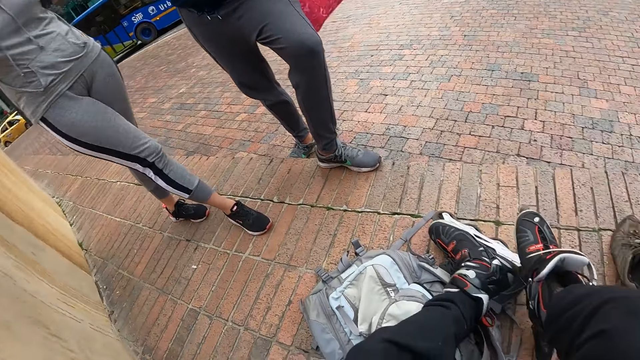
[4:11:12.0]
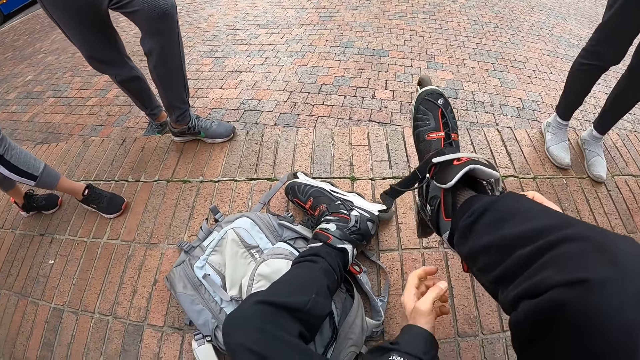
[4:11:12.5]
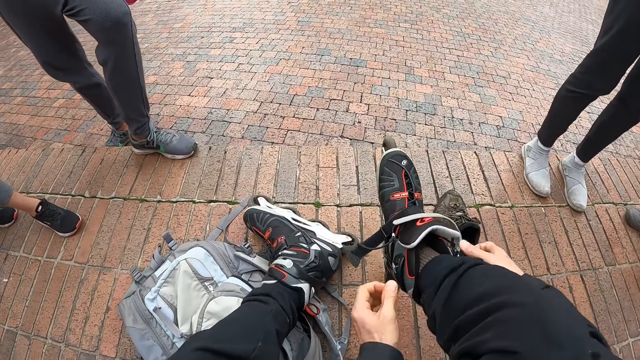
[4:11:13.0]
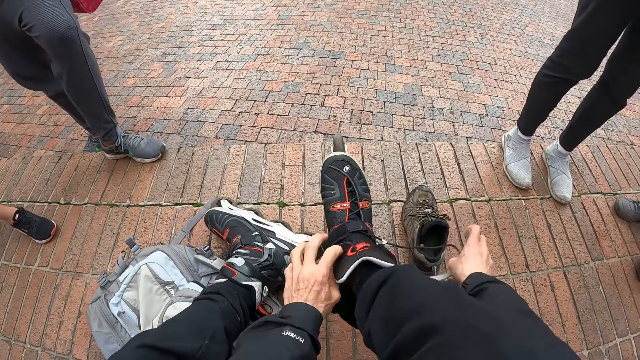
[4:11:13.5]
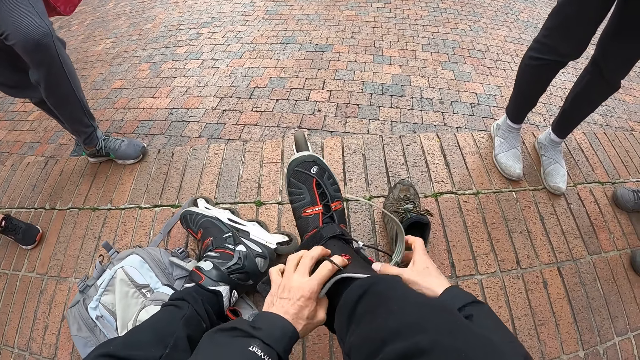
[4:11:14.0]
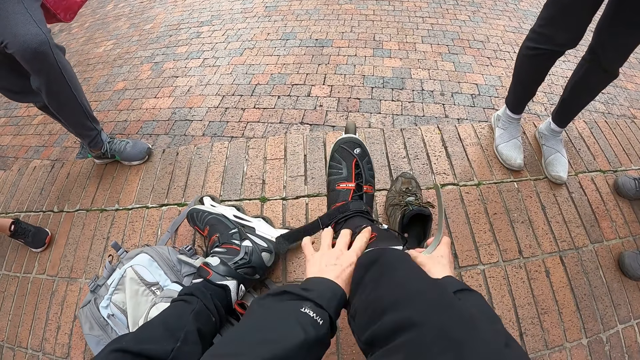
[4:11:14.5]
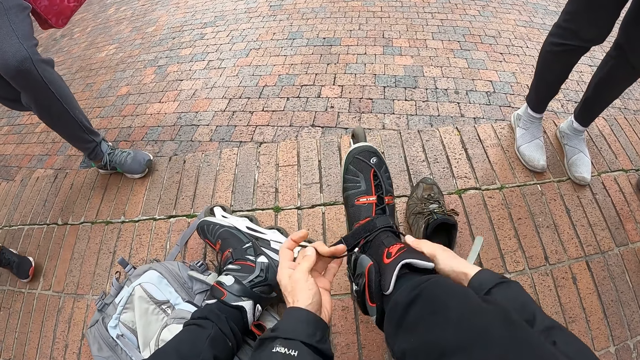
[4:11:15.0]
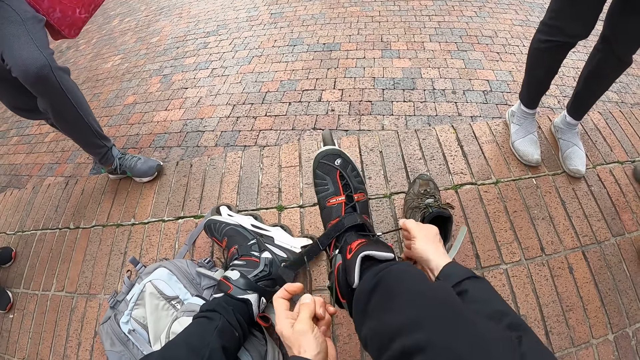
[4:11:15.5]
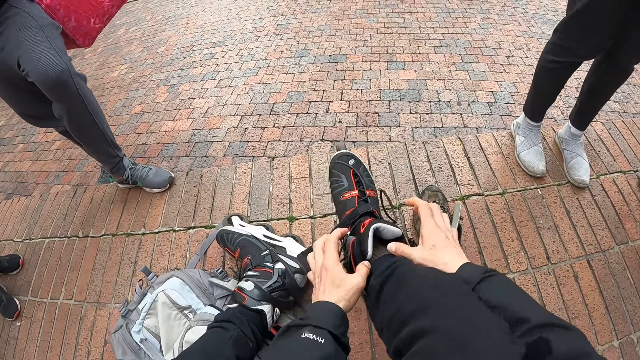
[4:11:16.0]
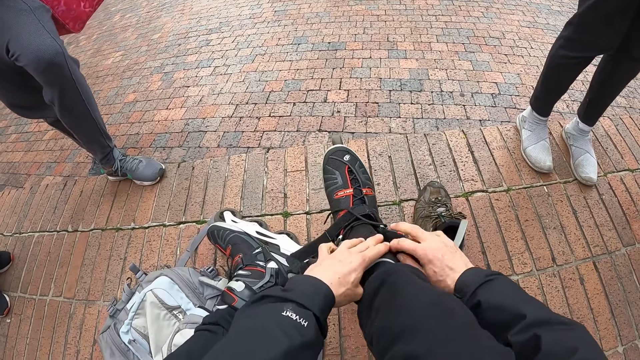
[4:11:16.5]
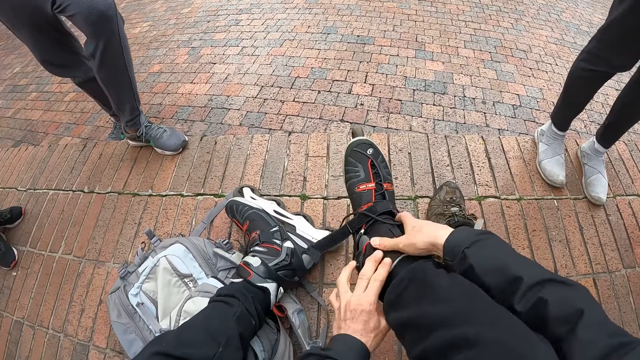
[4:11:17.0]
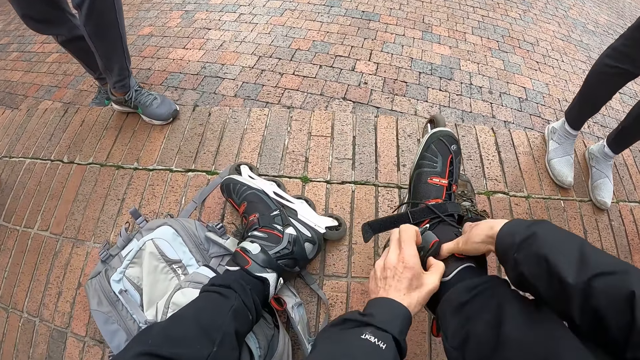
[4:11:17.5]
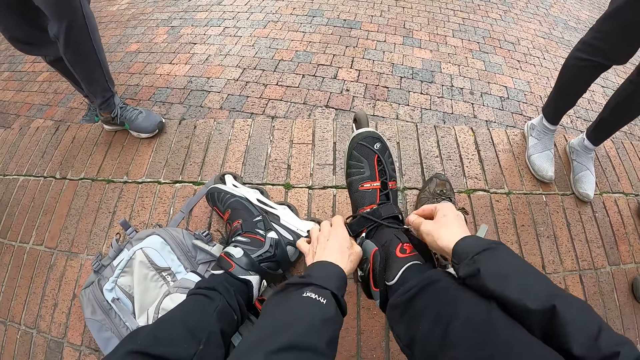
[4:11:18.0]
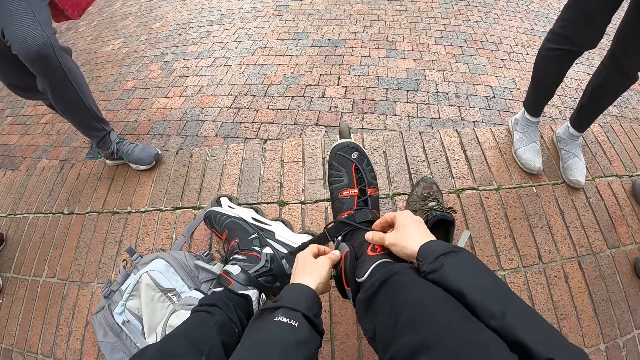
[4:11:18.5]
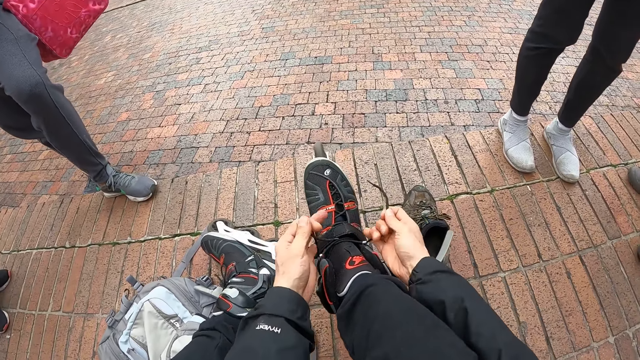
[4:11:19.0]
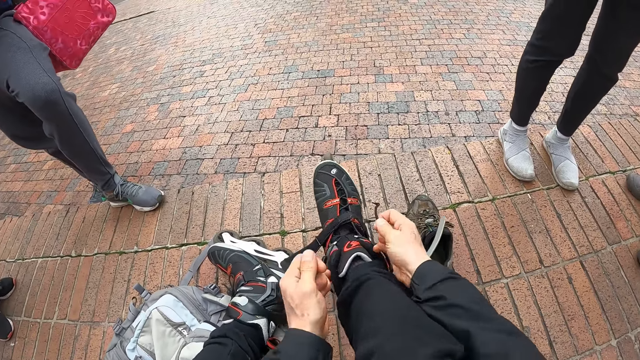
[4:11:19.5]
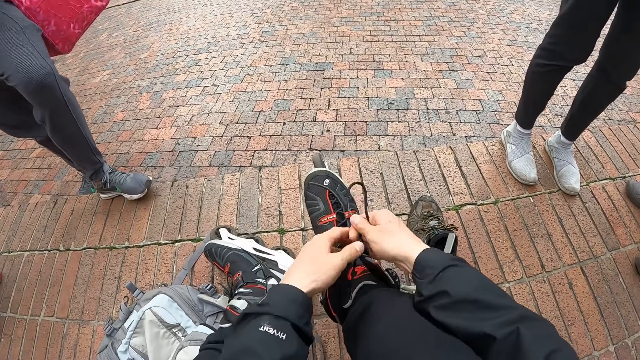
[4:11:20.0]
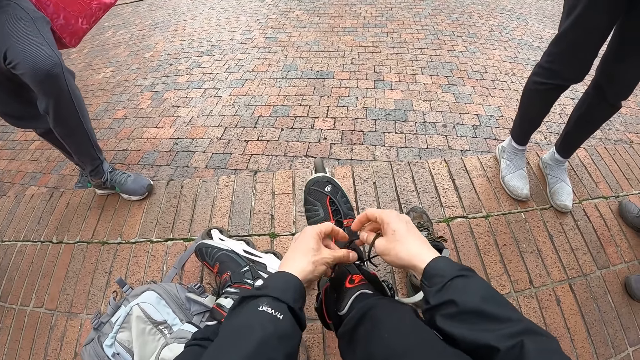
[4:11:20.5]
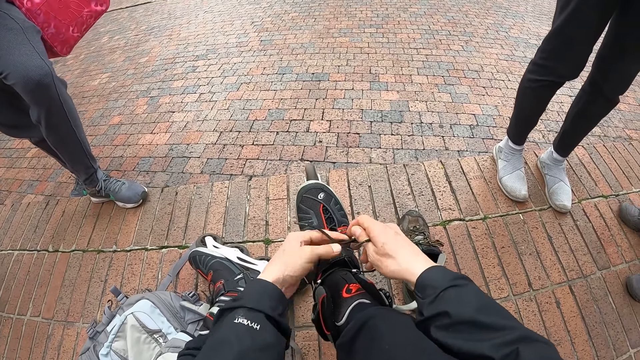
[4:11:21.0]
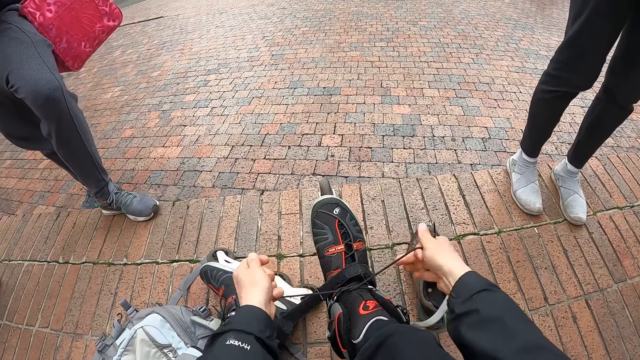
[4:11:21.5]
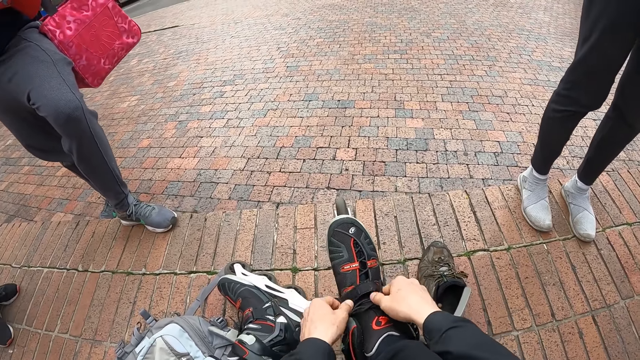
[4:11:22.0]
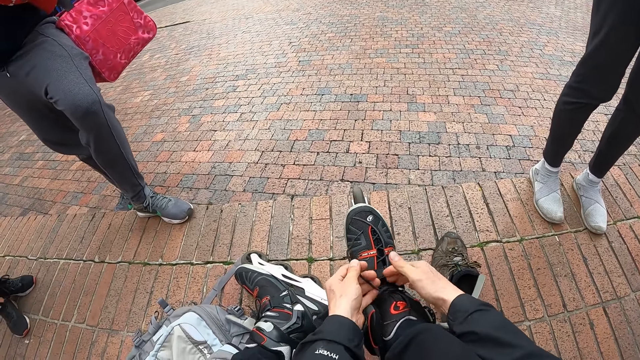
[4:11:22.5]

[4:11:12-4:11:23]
The camera wearer pulls the shoelaces on the skate. They close the shoelaces of the skate boot.

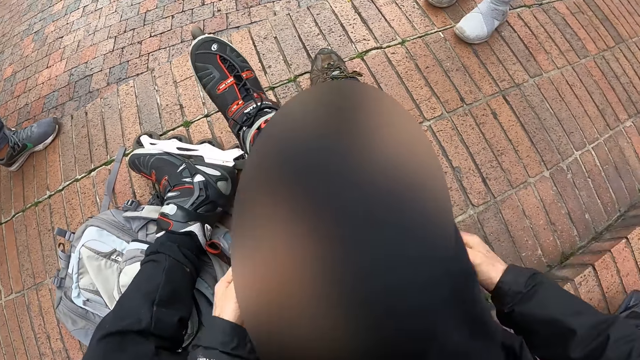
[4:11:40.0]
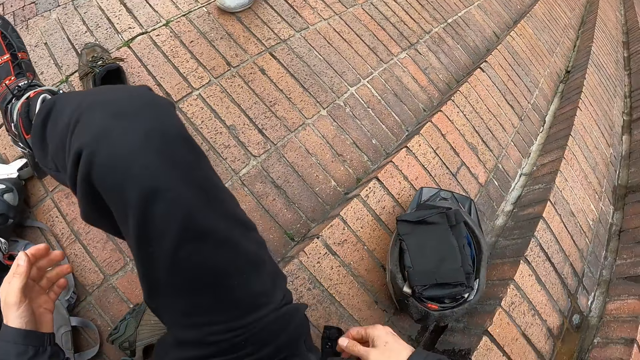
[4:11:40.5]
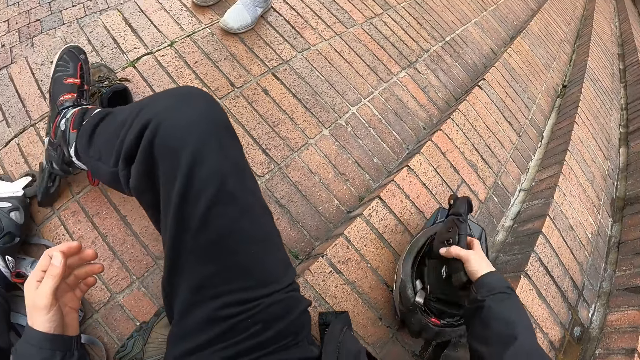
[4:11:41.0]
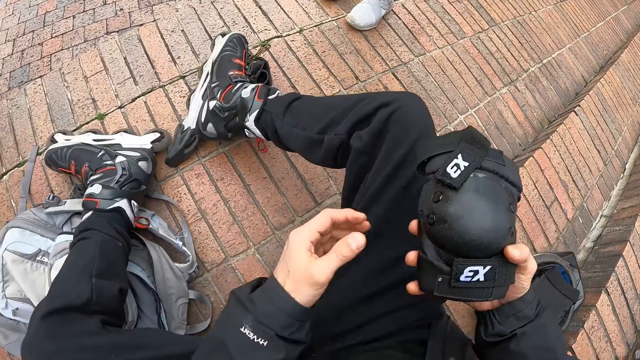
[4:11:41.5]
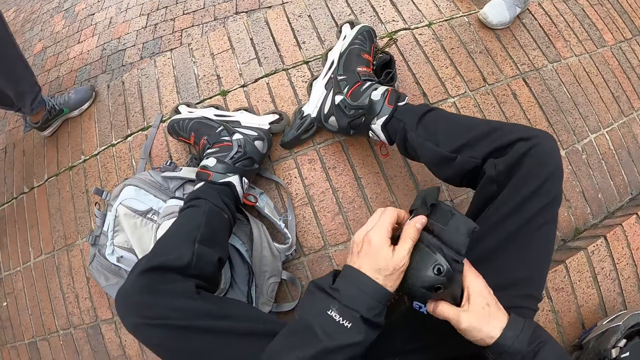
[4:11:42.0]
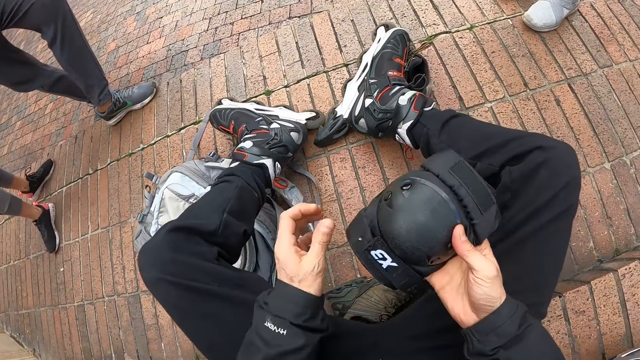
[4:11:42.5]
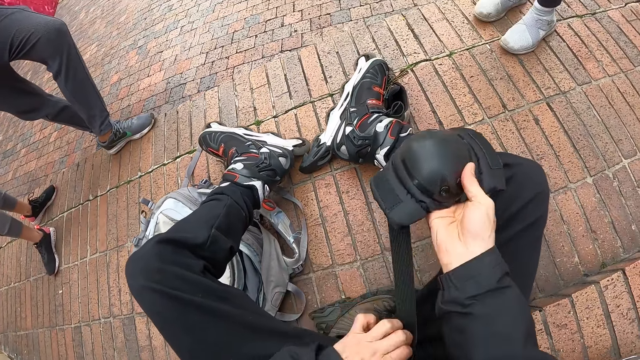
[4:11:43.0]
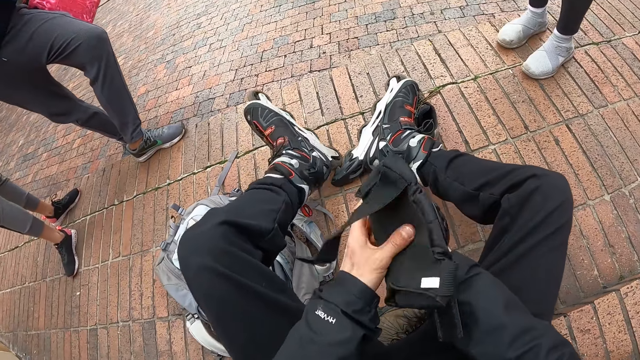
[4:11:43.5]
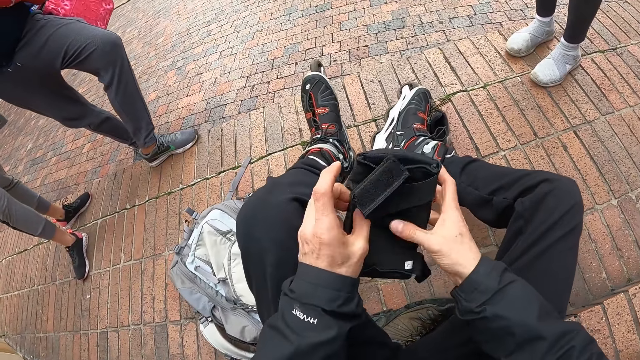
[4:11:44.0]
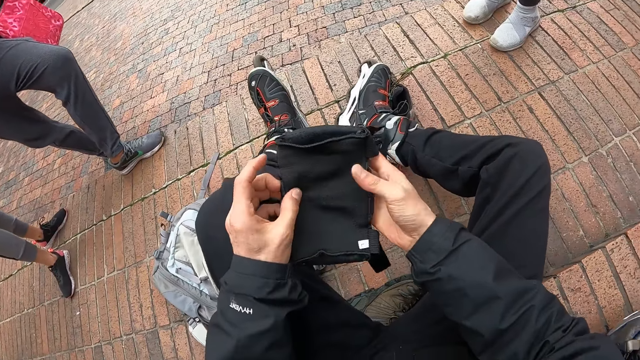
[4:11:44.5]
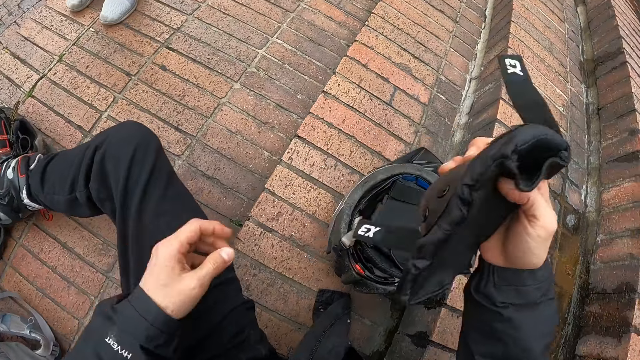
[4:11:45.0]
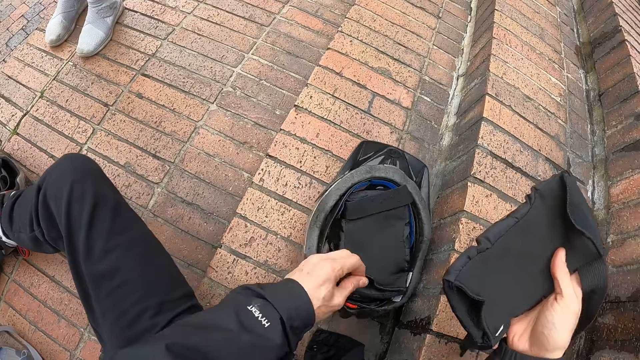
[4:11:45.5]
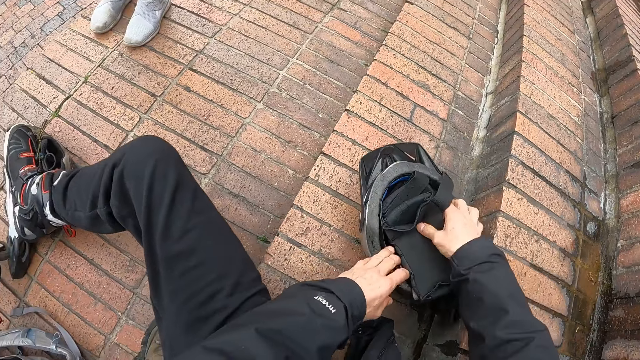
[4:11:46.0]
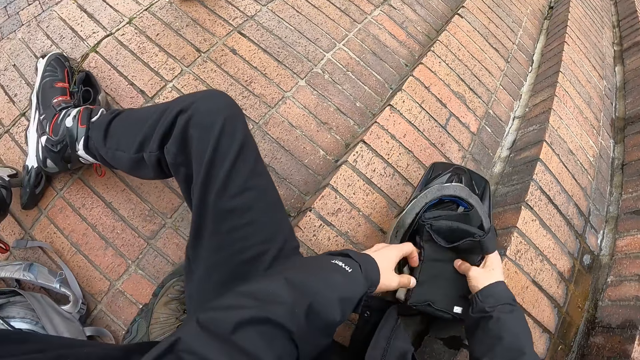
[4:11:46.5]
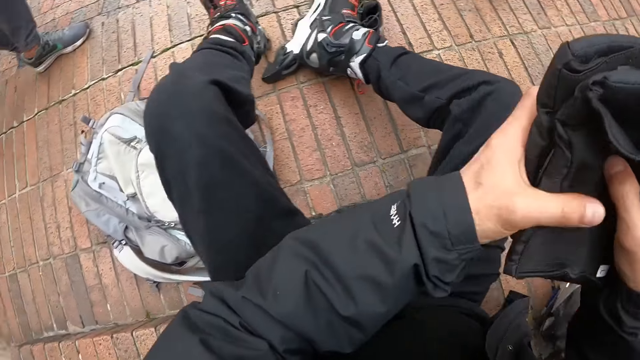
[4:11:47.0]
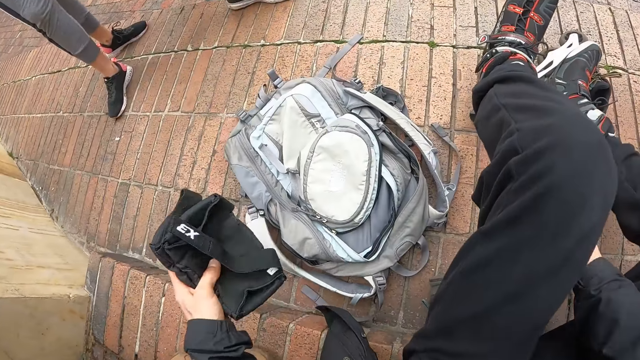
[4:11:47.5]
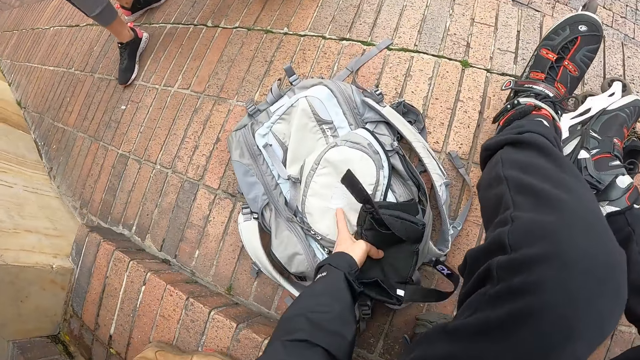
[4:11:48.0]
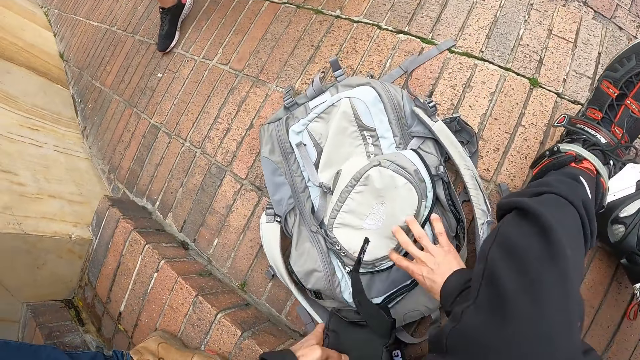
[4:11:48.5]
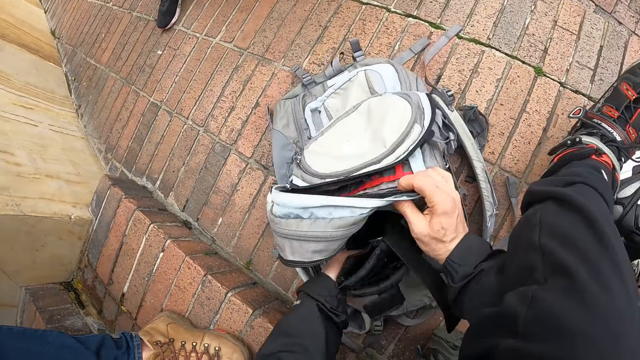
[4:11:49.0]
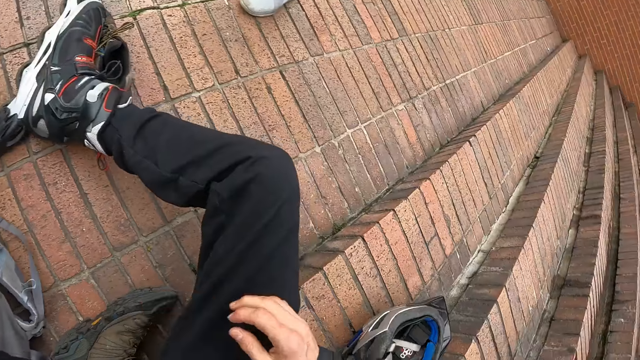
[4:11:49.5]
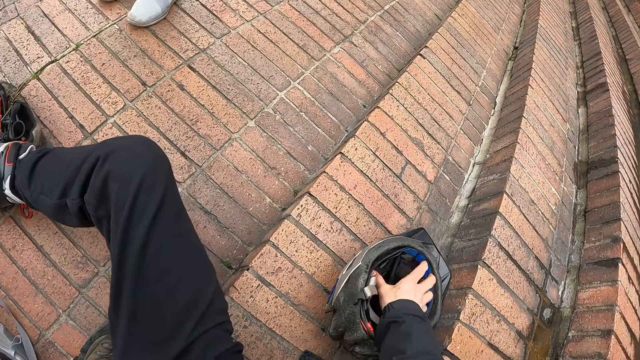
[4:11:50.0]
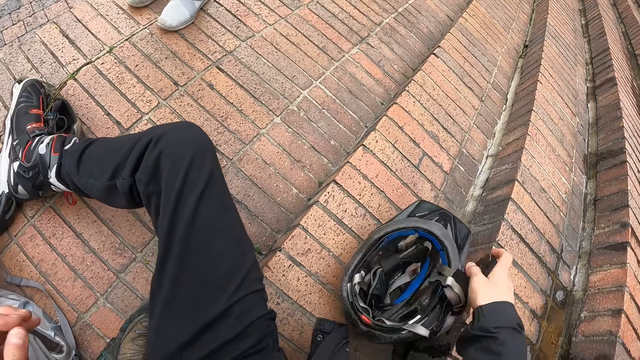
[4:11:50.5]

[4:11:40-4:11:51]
The camera wearer hits the skate with both hands. He picks up a shin guard or knee gear on the helmet on the floor with his right hand. He unstraps the shin guard with his left hand. He pins the helmet with his left hand. He picks up a shin guard on the helmet with his right hand. He places the knee gear on the helmet. He passes the shin guards to his left hand. He opens the bag with his right hand. He puts the shin guards in the bag on the floor with his left hand. He picks up a glove on the helmet with his right hand. He holds the helmet on the floor.
